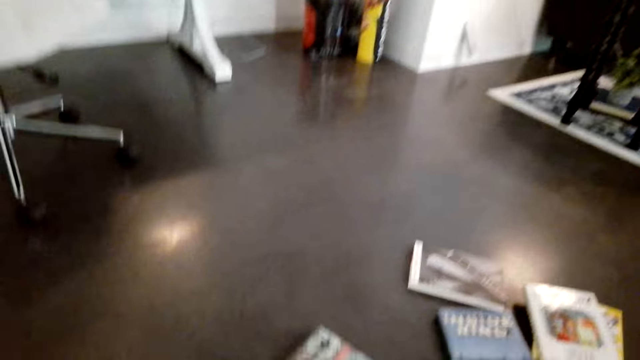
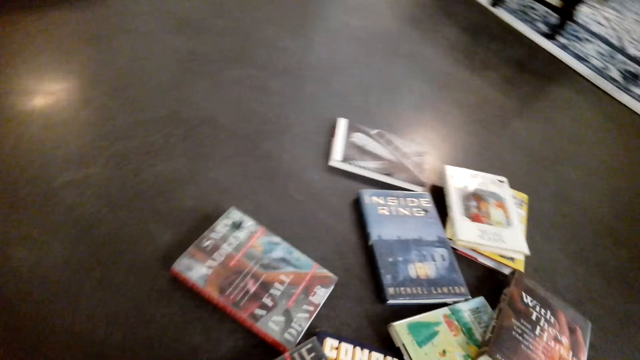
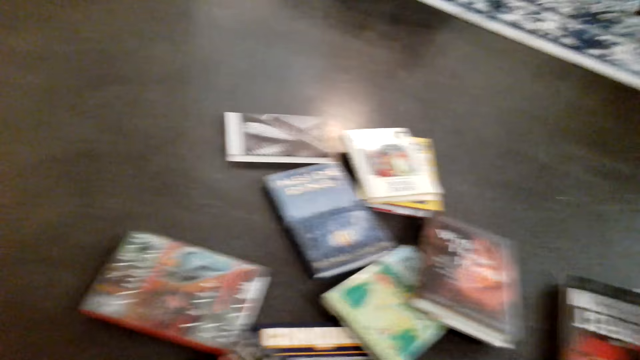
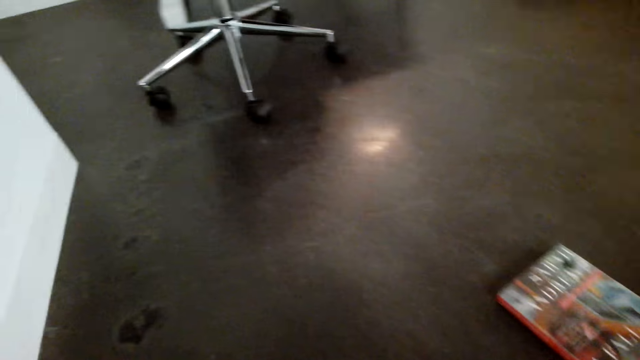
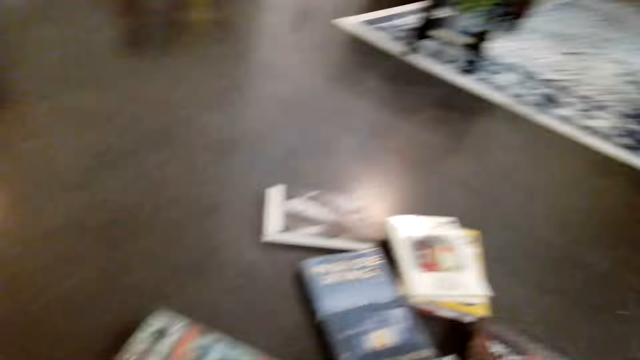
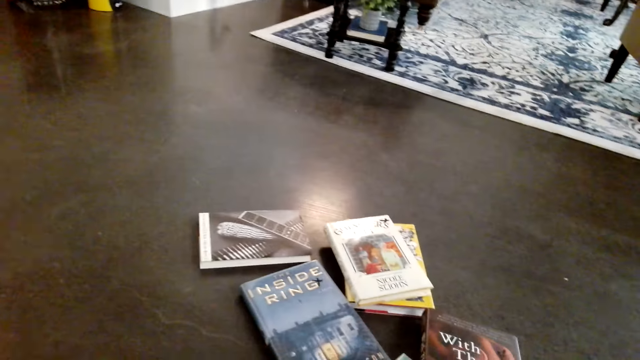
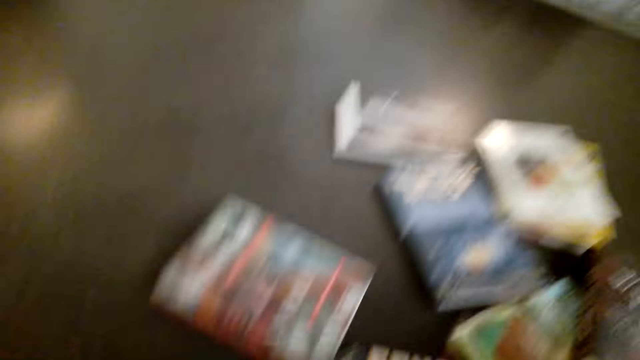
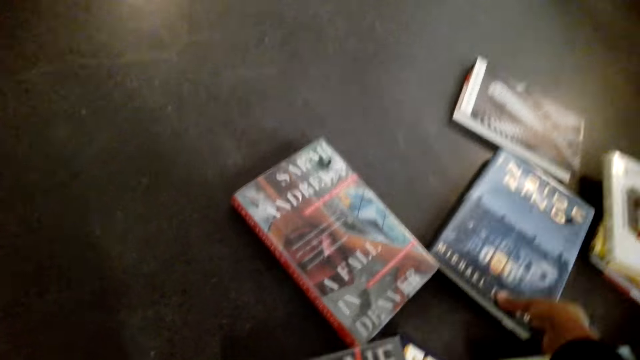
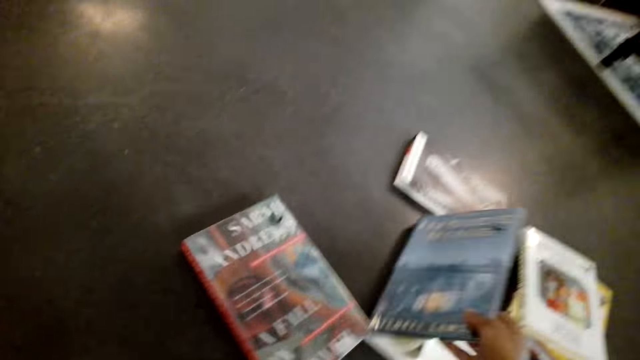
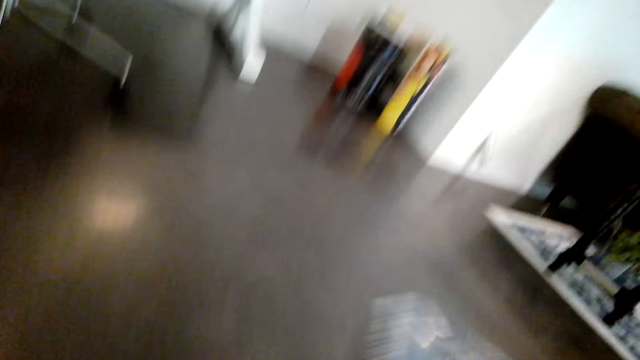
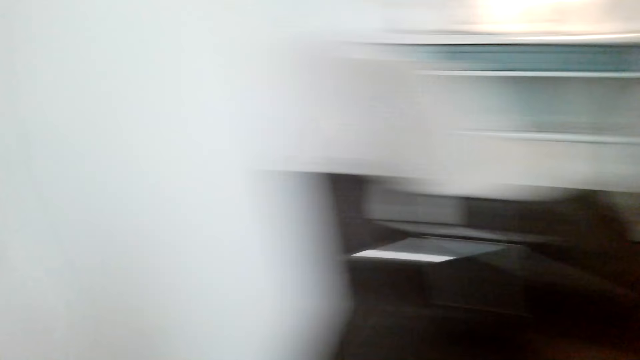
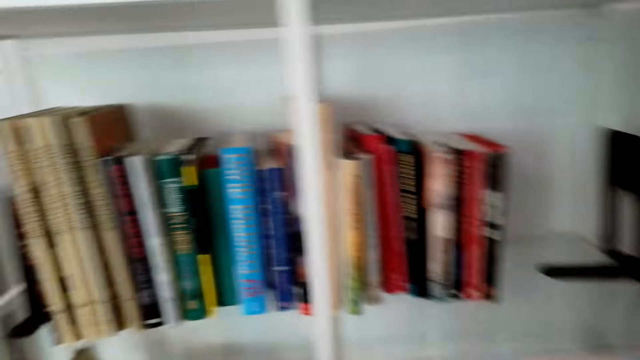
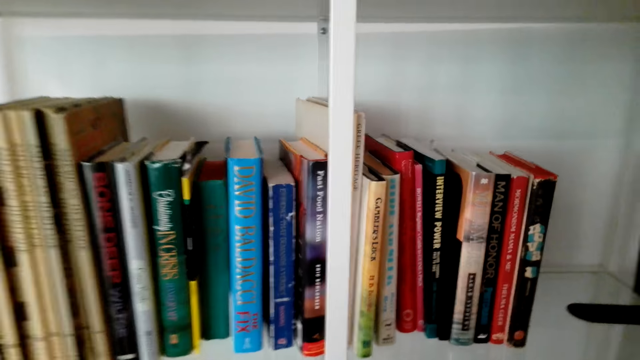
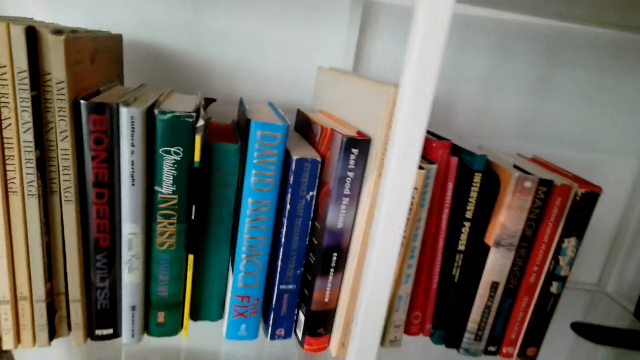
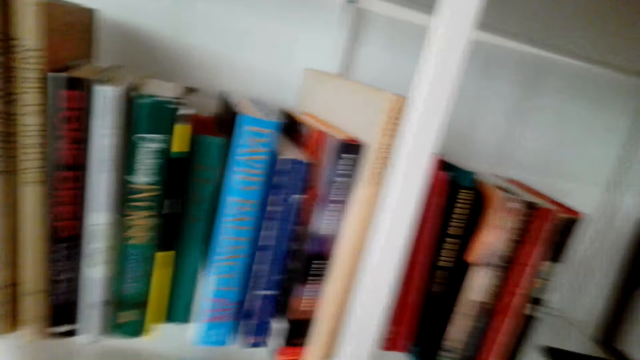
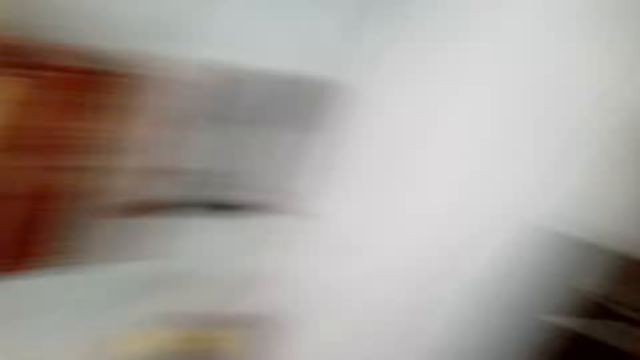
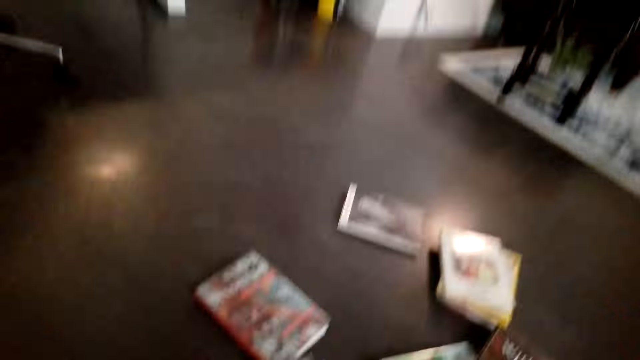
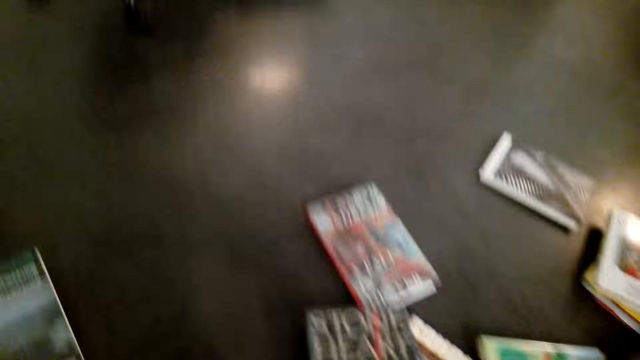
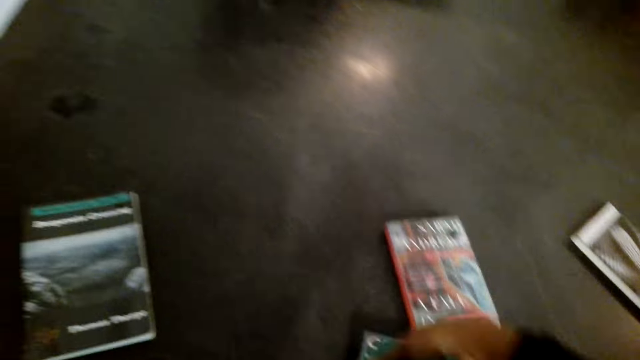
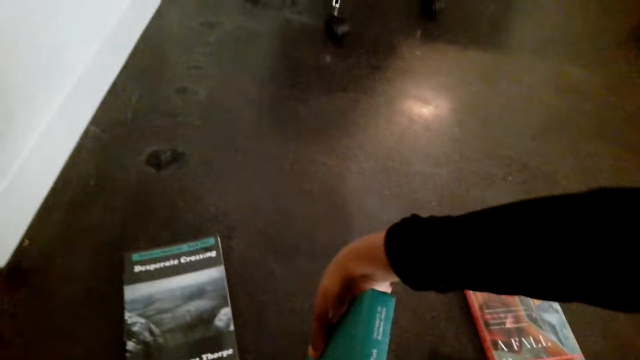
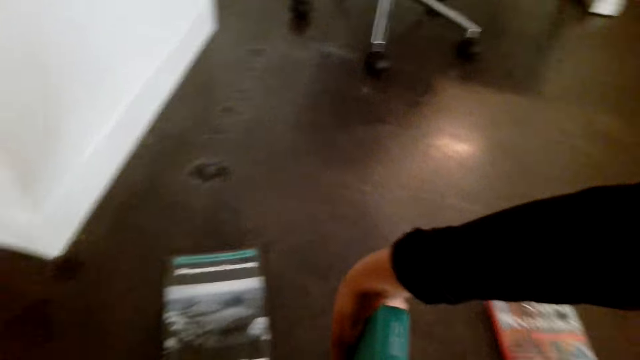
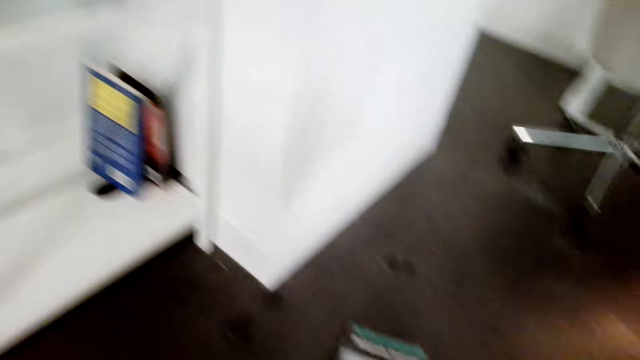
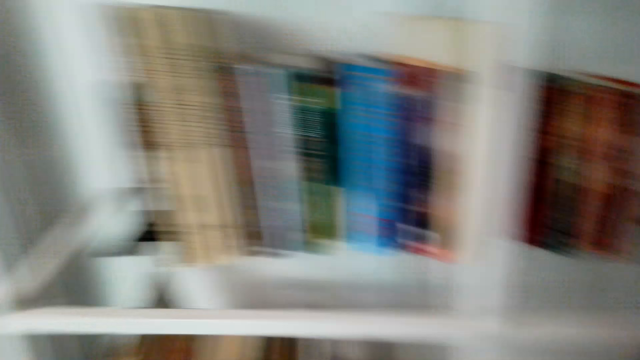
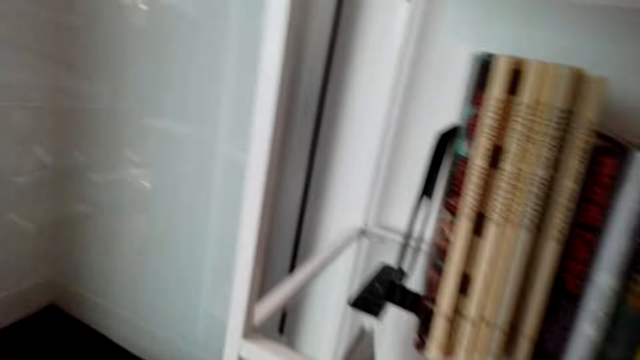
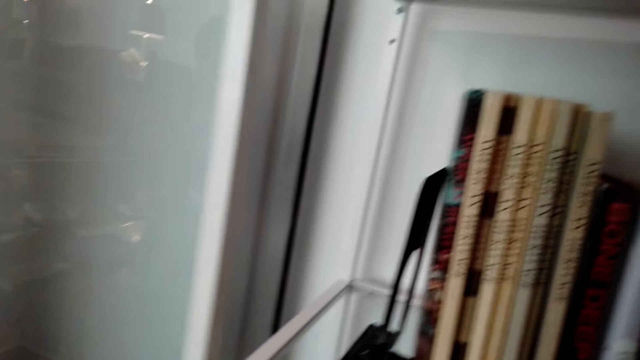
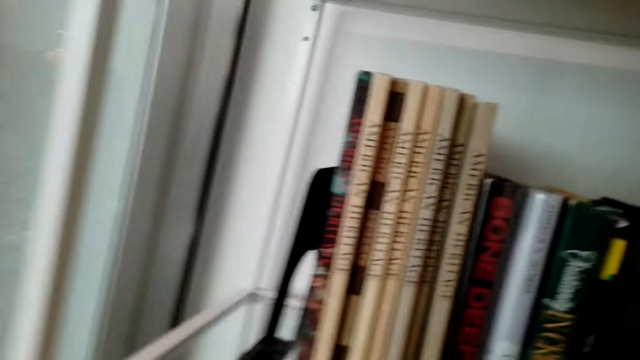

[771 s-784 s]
The camera wearer picks a book. They arrange books on the shelf. They pick a book.

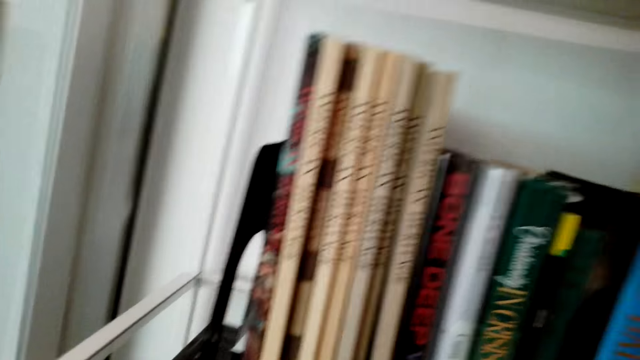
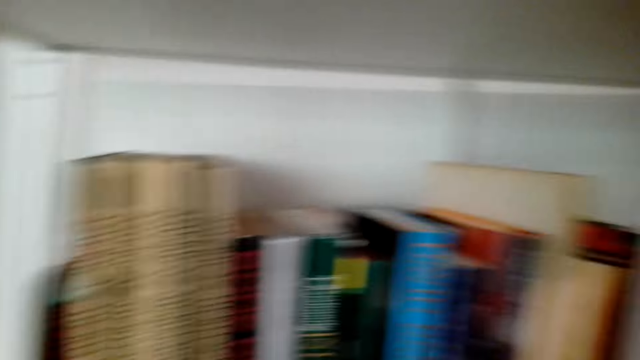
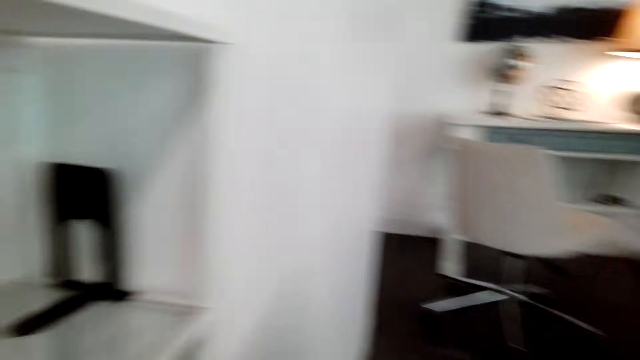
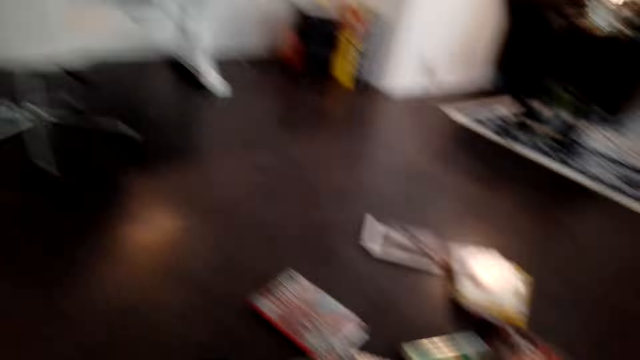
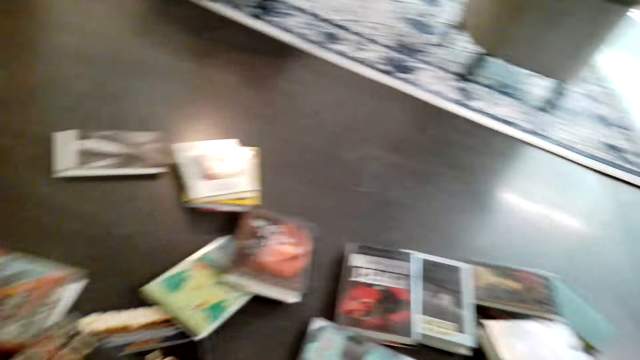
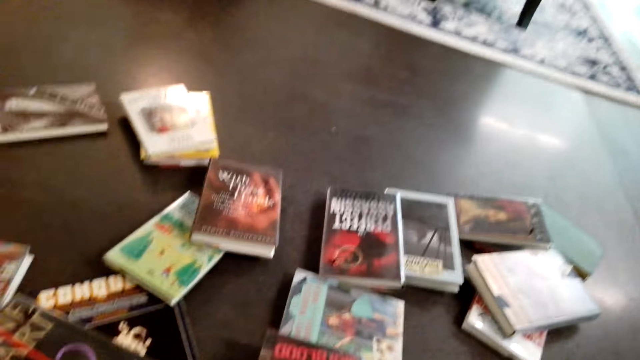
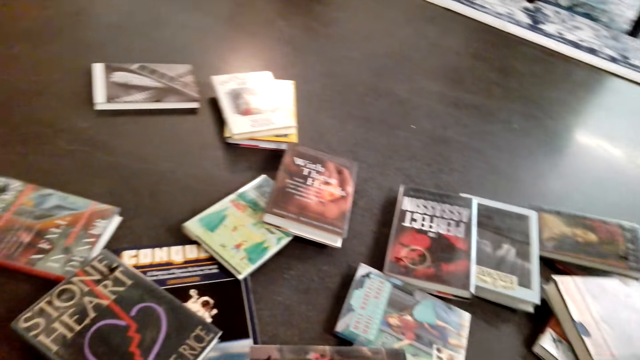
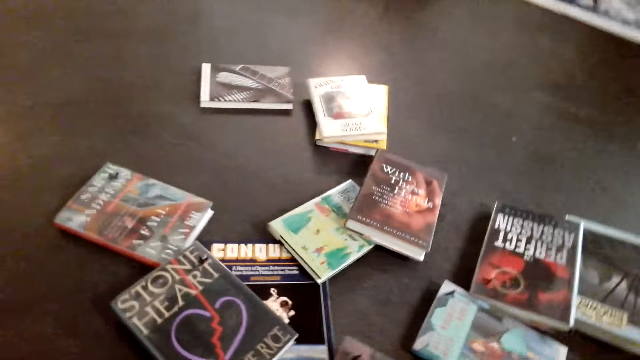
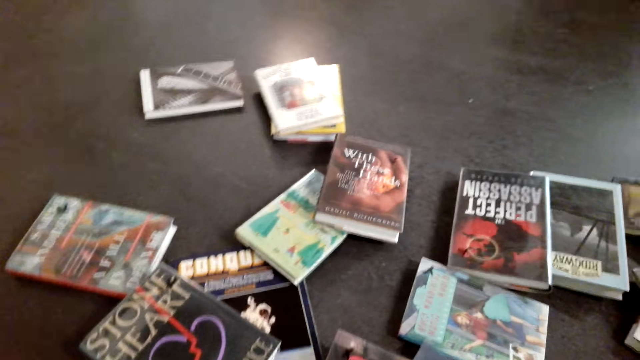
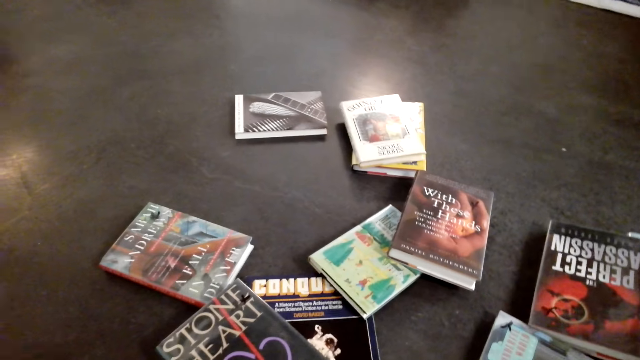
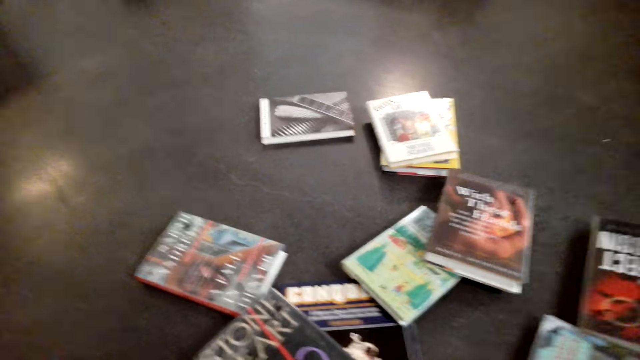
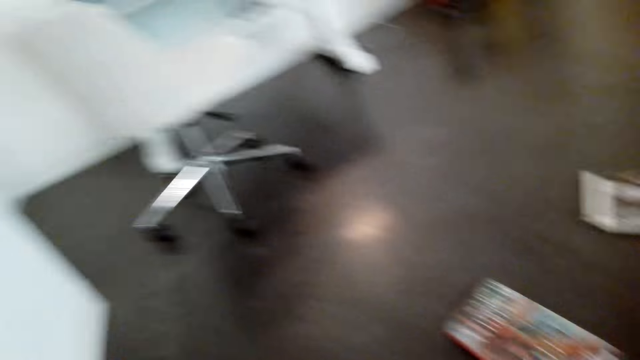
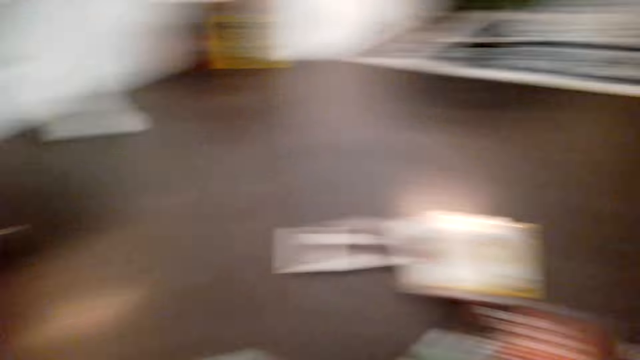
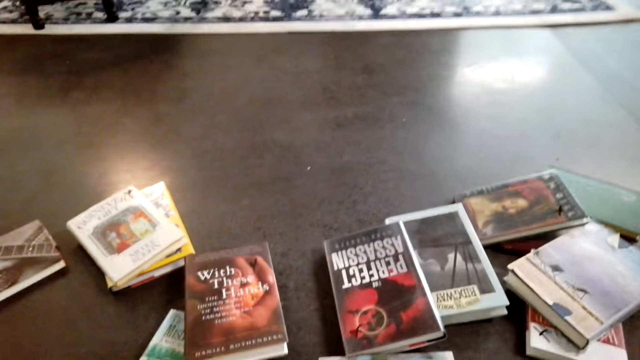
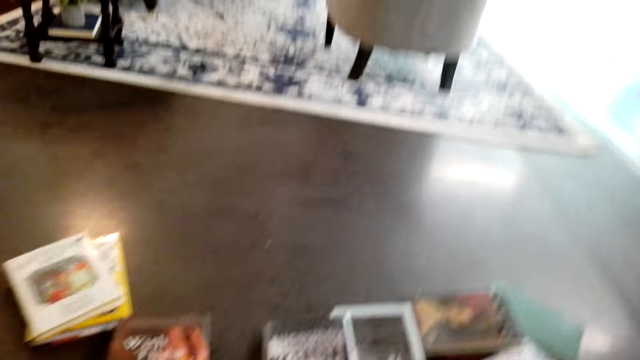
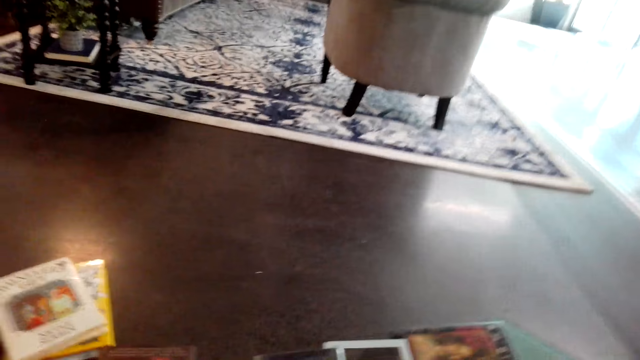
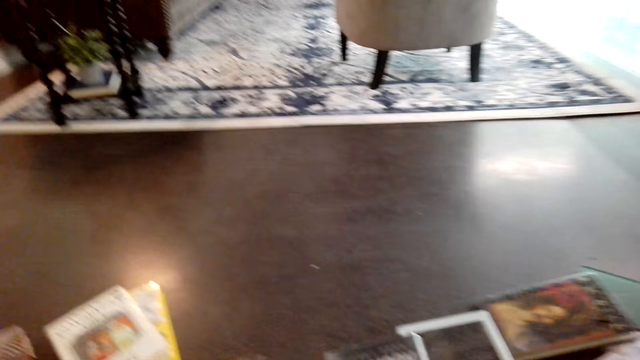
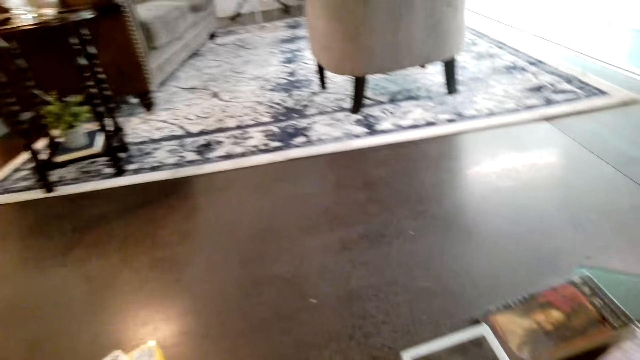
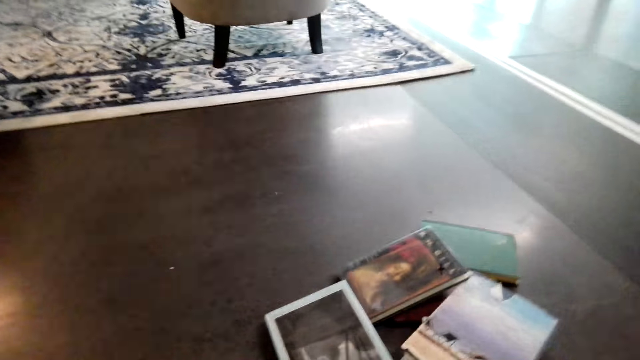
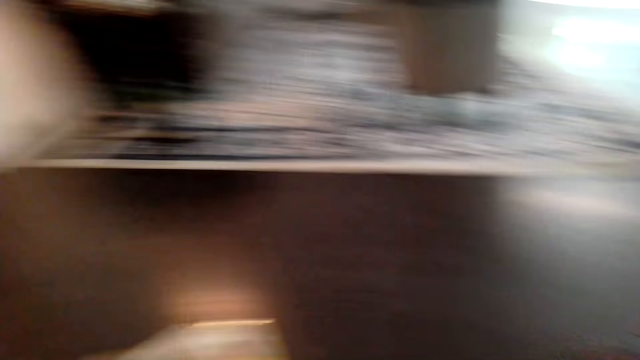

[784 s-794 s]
The camera wearer arranges books on the shelf. They pick a book.
